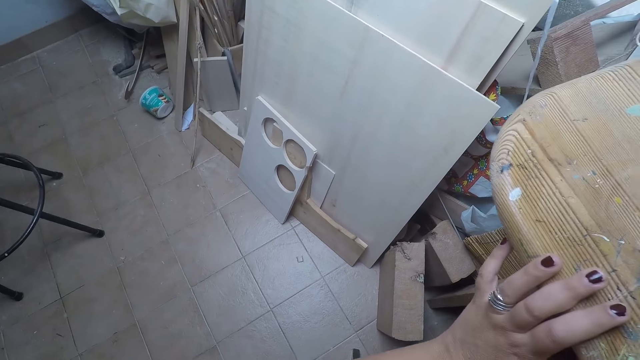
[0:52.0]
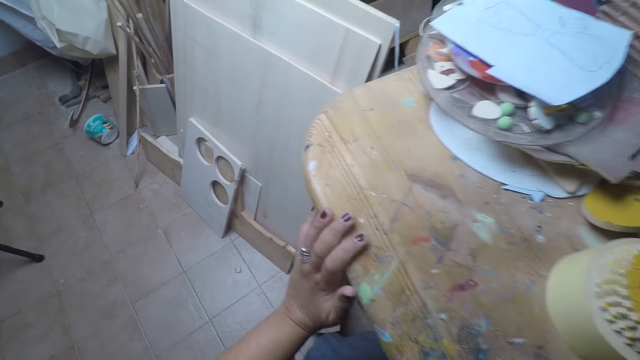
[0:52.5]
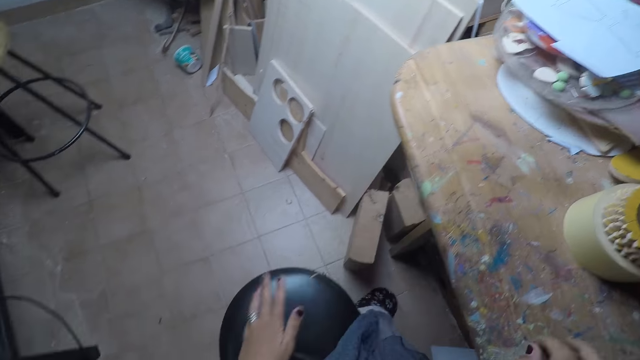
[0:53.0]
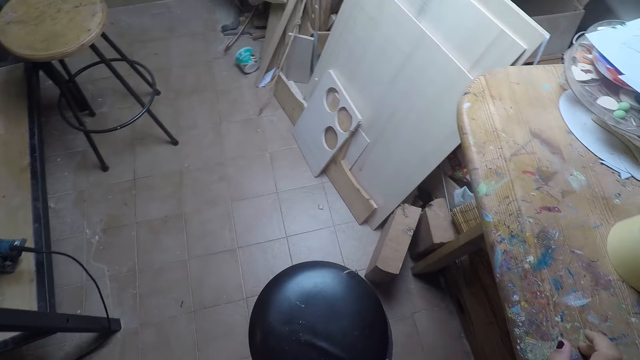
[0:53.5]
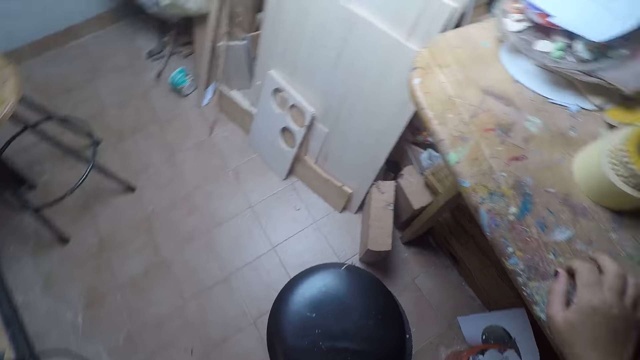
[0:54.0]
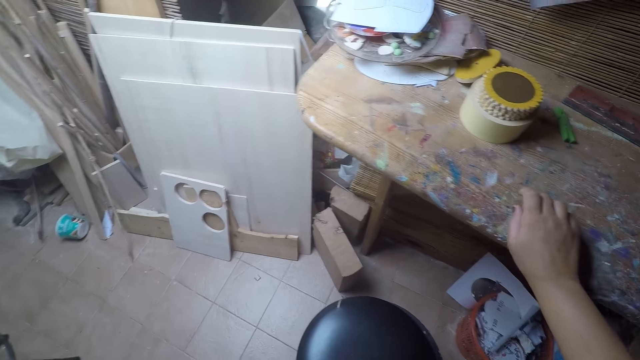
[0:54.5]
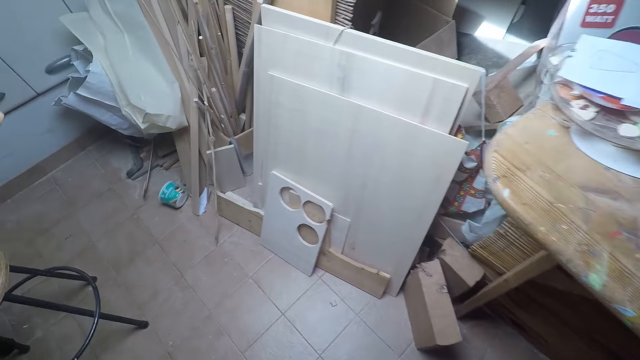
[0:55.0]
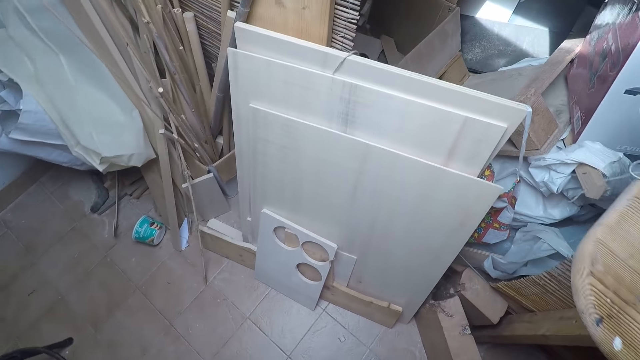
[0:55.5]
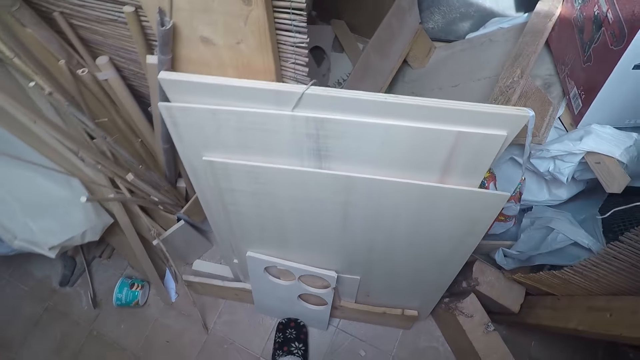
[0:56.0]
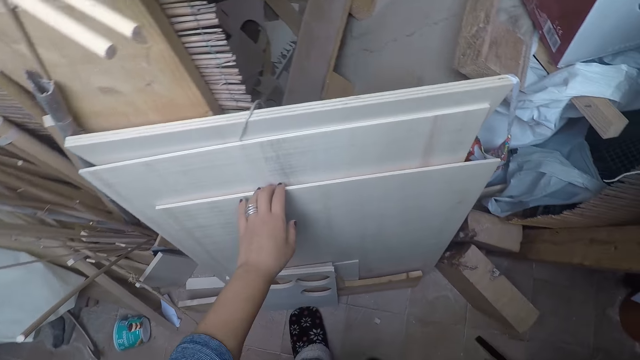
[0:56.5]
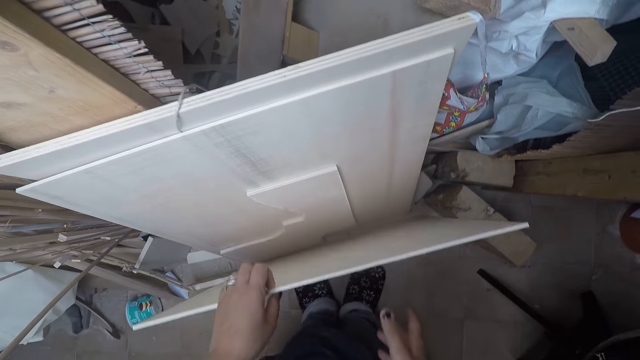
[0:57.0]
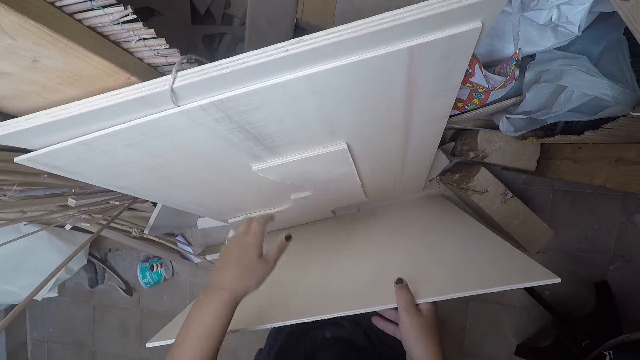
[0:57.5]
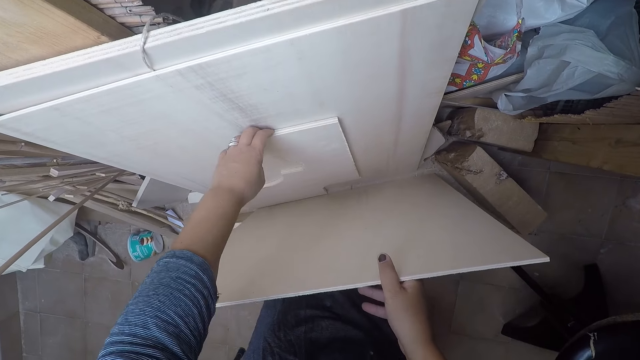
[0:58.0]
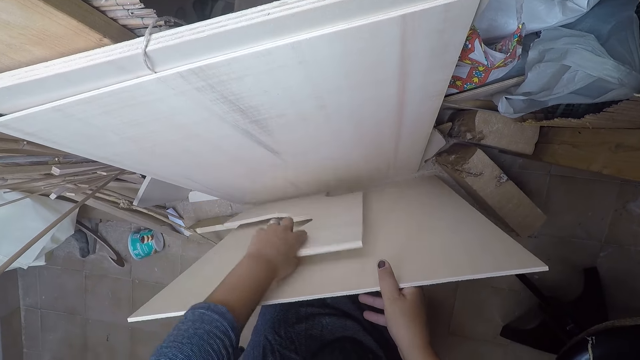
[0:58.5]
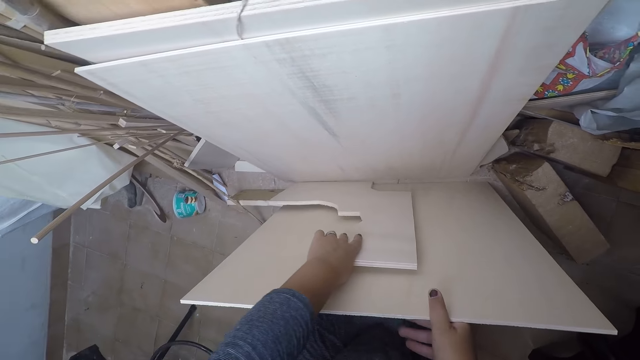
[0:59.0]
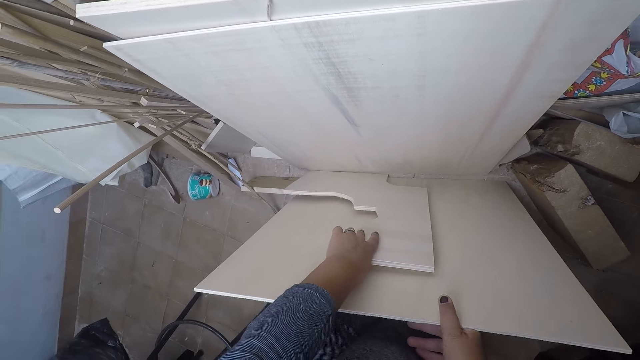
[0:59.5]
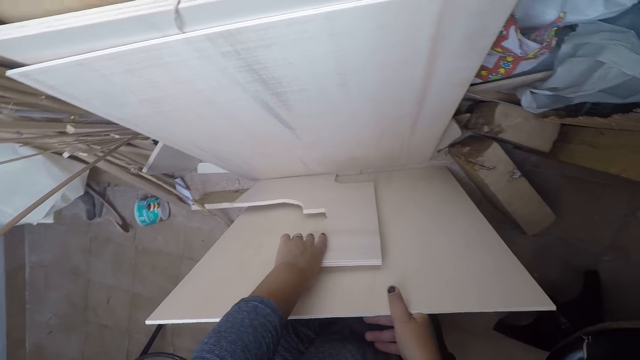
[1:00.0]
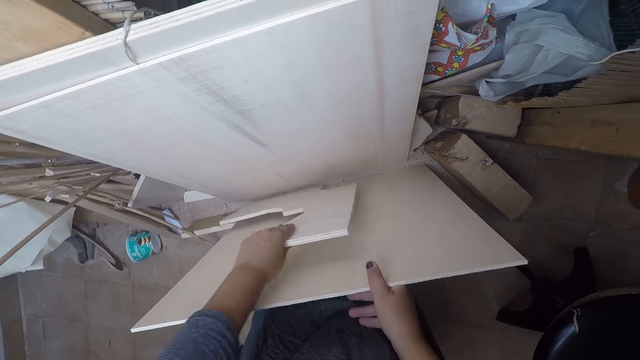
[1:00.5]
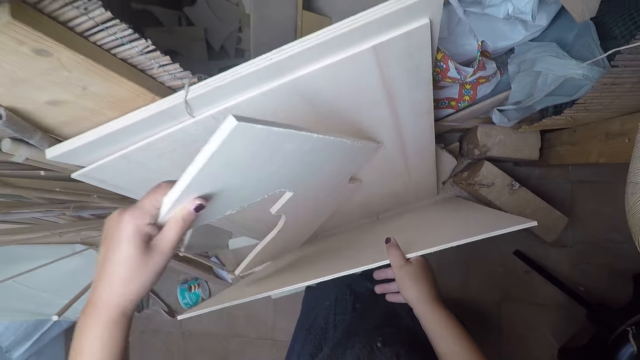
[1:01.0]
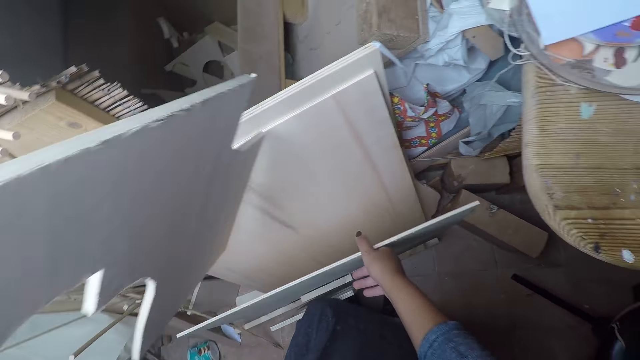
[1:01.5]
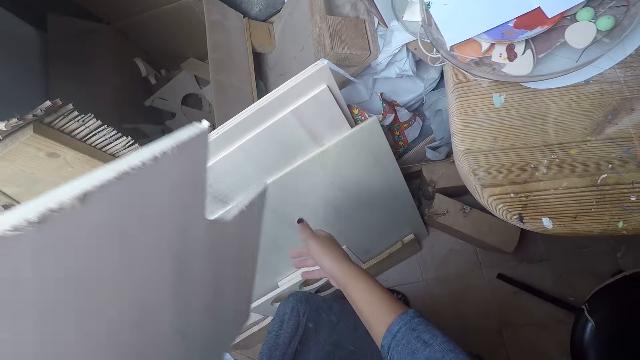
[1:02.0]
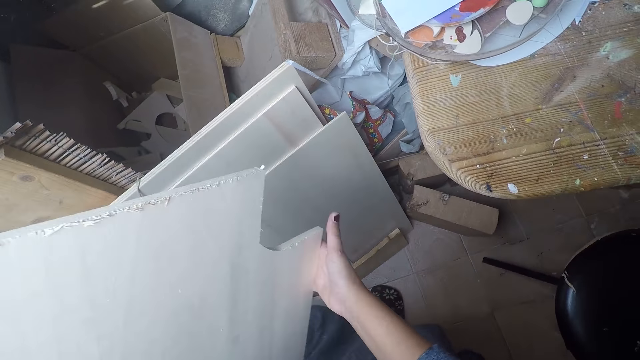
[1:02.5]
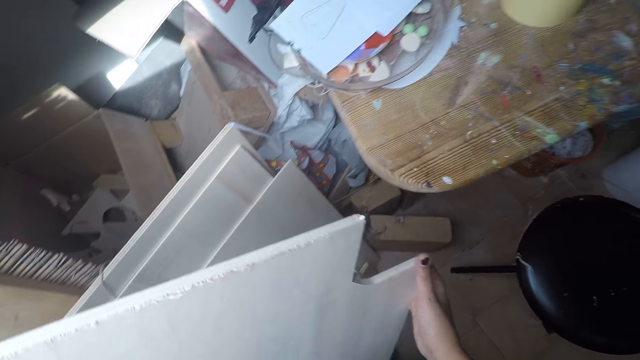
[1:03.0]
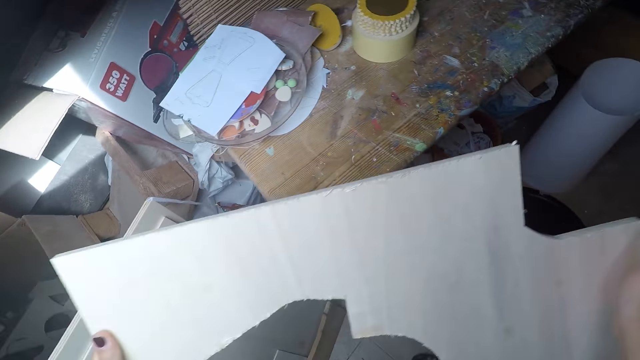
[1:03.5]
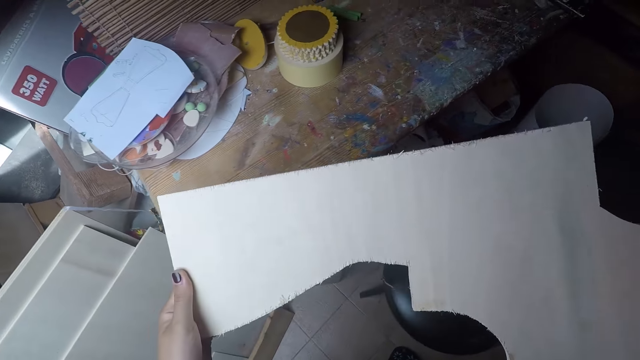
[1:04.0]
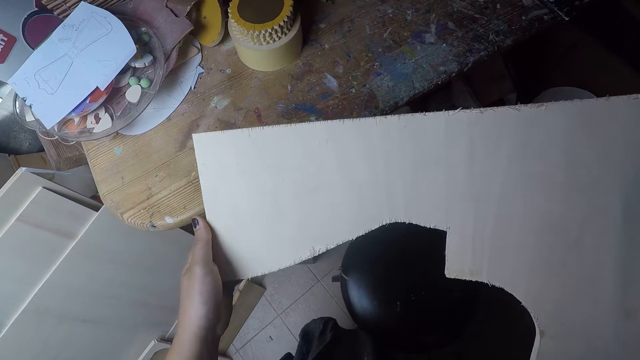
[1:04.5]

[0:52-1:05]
The camera wearer looks around the room. She taps the table with her right hand. She moves a plywood with her left hand. She pulls the pieces of wood. She holds the plywood with her right hand. She moves the plywood with her left hand. She stares at the pieces of wood. She lifts the plywood with her left hand. She moves the plywood with her right hand. She picks a piece of wood. She holds the plywood with both hands.

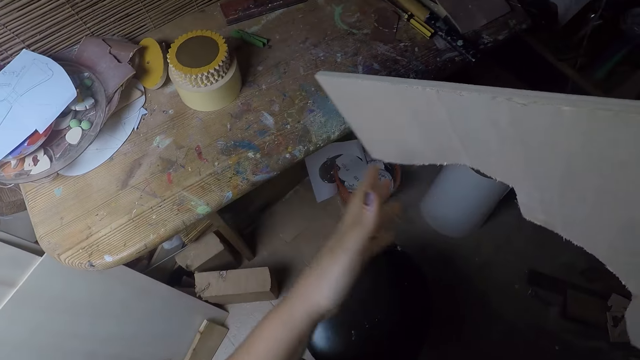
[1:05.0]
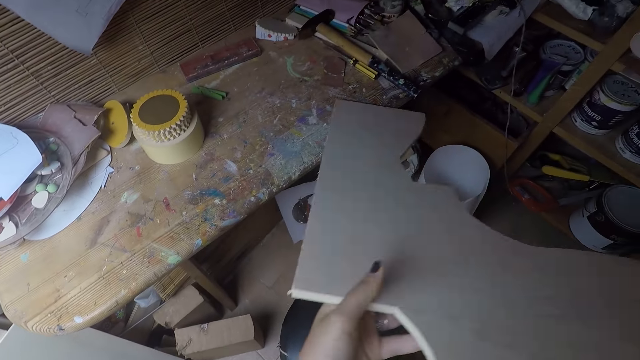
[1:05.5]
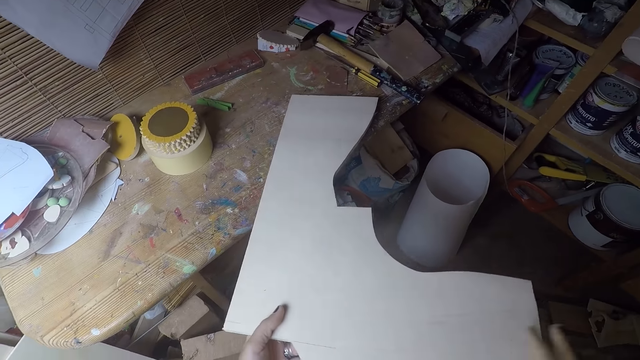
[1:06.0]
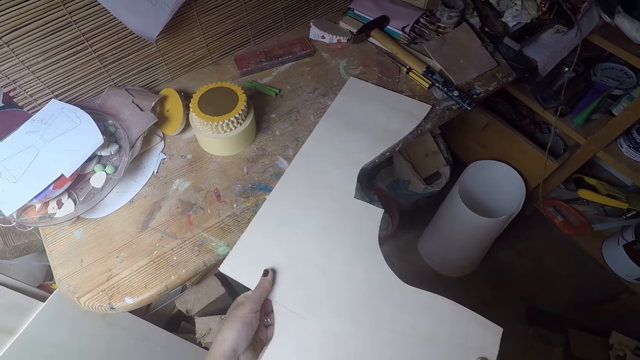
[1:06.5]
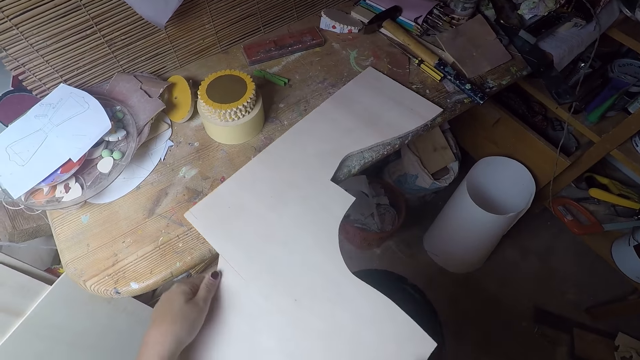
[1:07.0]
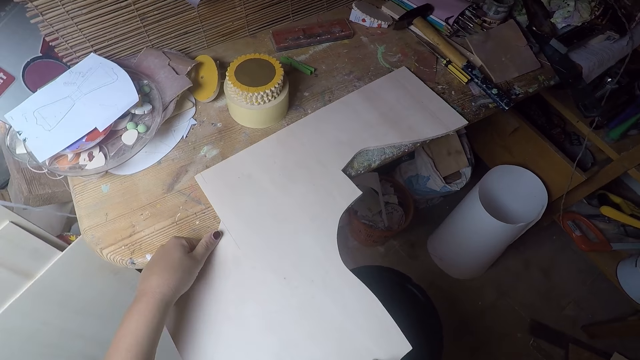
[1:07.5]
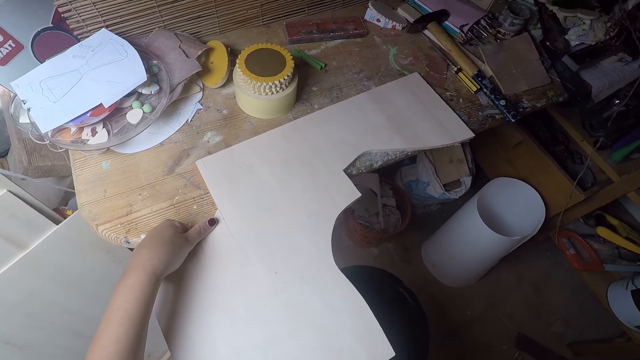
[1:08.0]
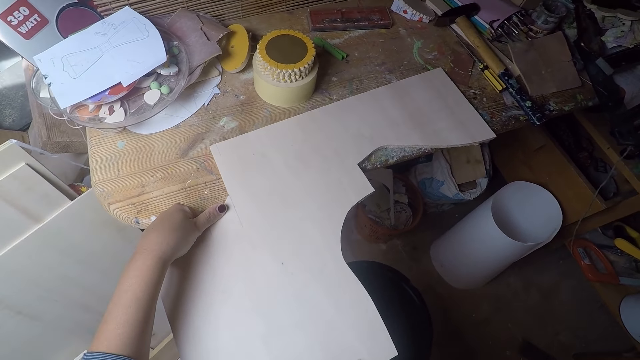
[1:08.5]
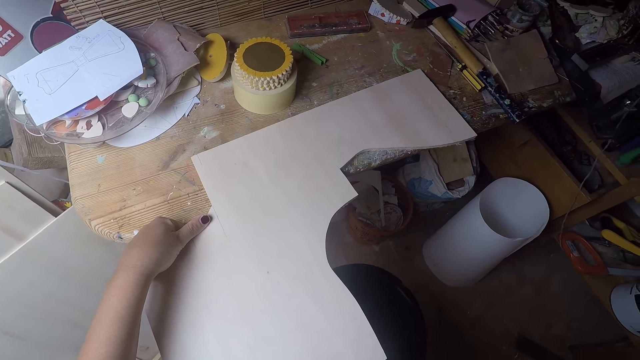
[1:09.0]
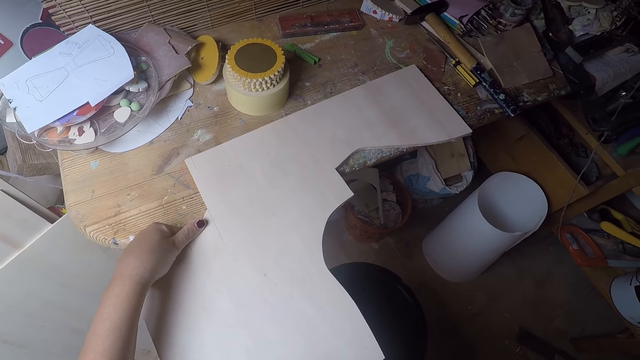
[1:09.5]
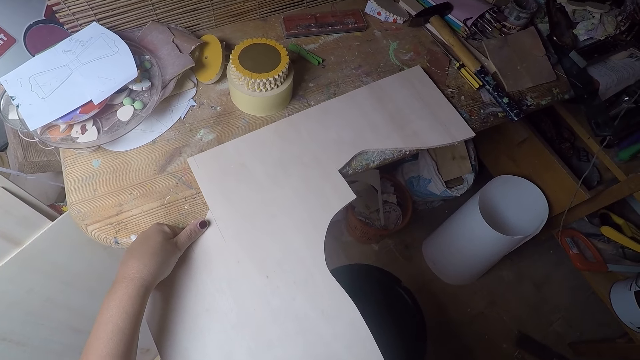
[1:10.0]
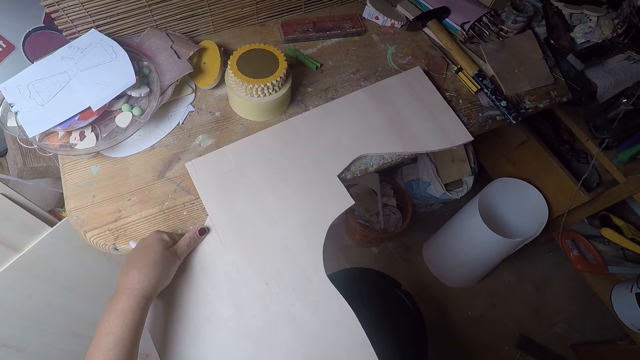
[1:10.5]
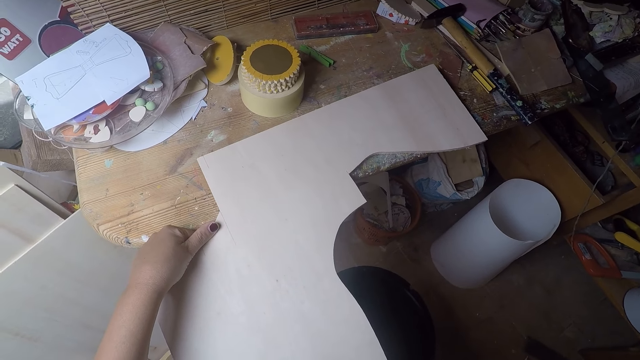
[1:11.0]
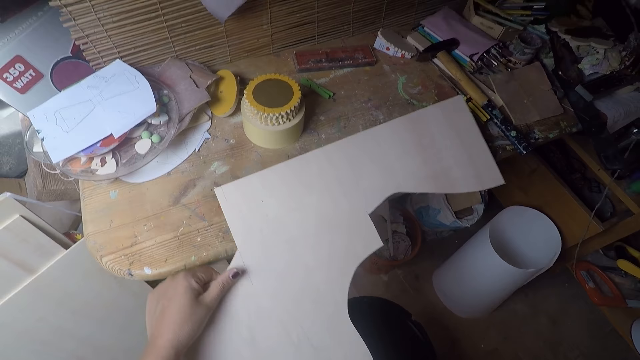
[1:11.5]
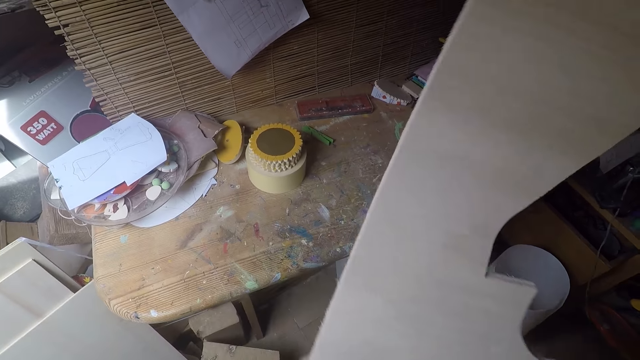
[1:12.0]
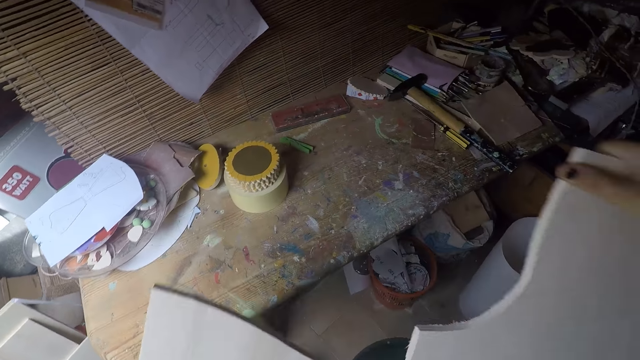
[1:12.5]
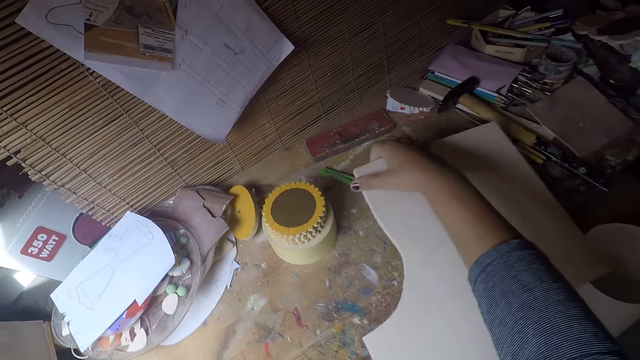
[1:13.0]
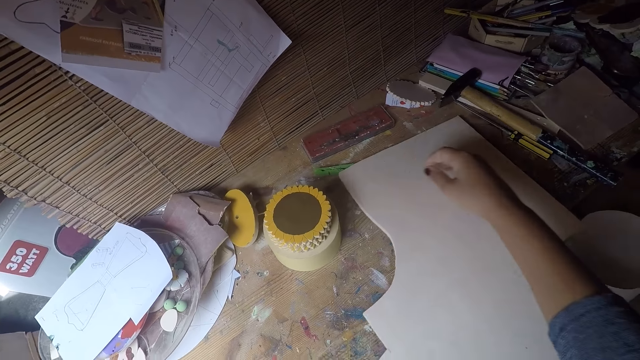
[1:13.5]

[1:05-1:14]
The camera wearer flips the plywood or piece of wood in both hands. She stares at the piece of wood. She places the plywood in both hands on the table. She stares at the piece of wood. She rotates the plywood in both hands. She places the plywood in both hands on the table. She marks the plywood with her right hand.
